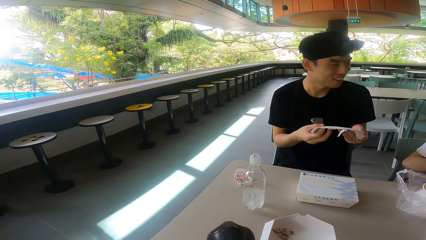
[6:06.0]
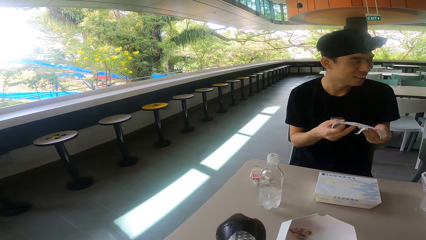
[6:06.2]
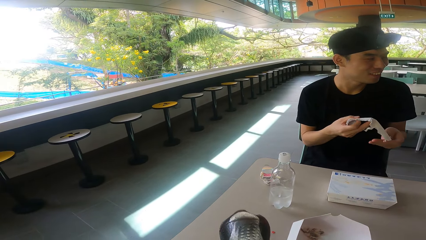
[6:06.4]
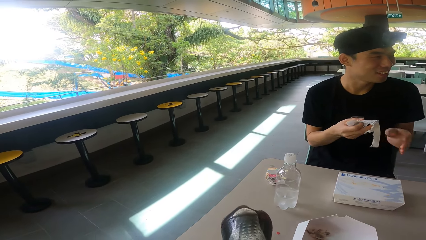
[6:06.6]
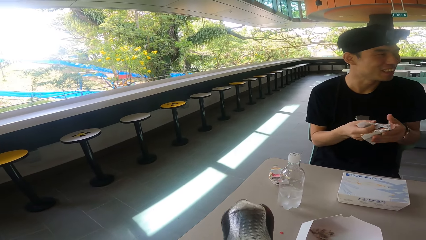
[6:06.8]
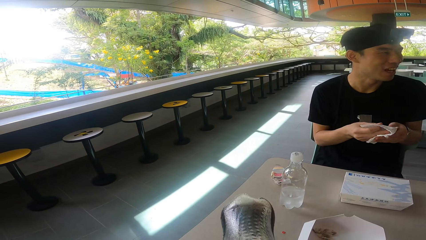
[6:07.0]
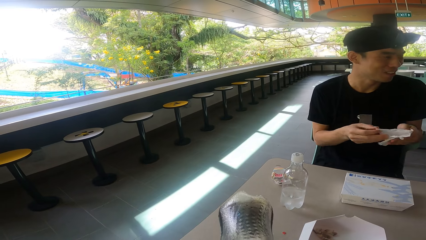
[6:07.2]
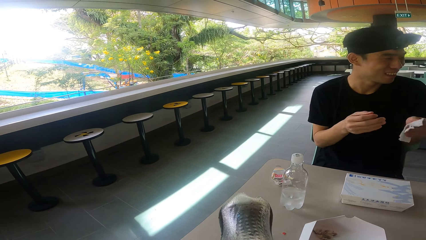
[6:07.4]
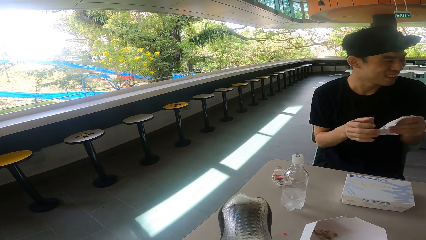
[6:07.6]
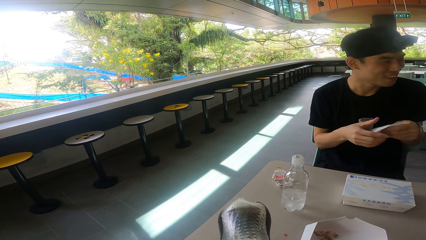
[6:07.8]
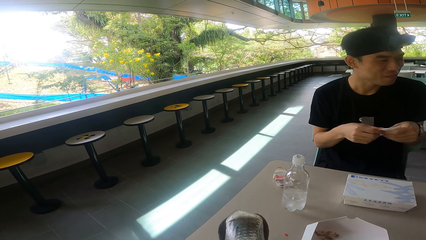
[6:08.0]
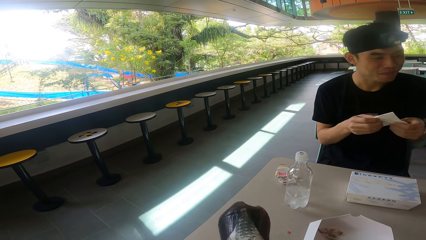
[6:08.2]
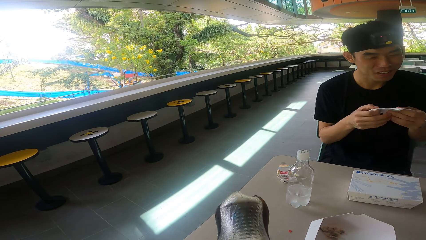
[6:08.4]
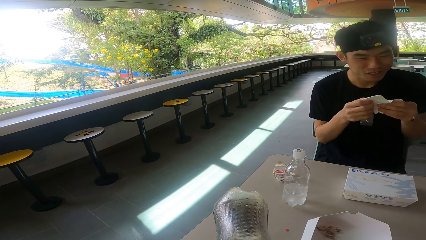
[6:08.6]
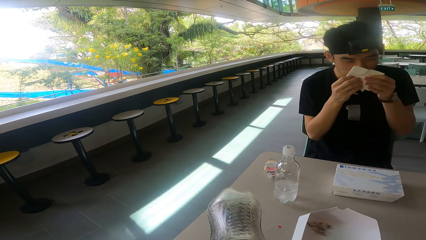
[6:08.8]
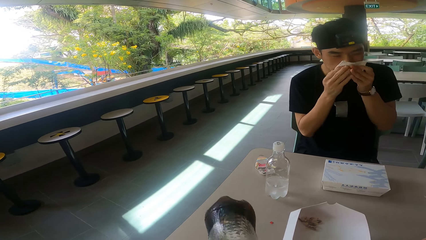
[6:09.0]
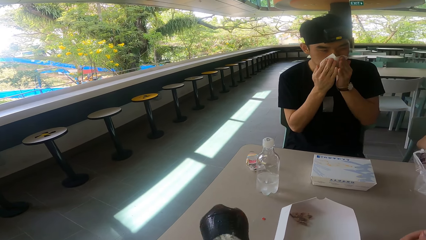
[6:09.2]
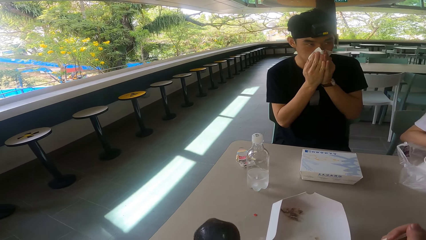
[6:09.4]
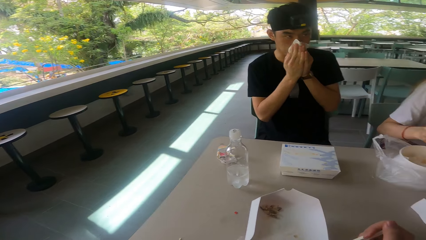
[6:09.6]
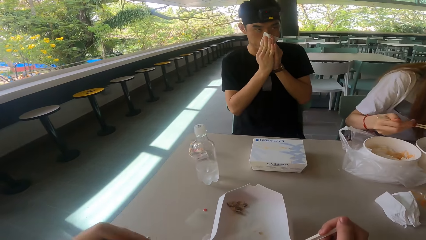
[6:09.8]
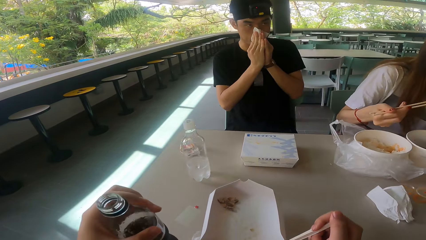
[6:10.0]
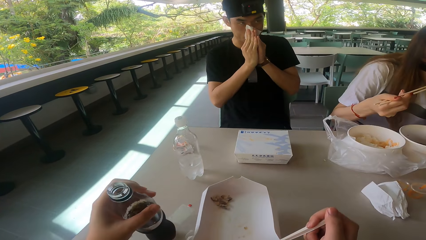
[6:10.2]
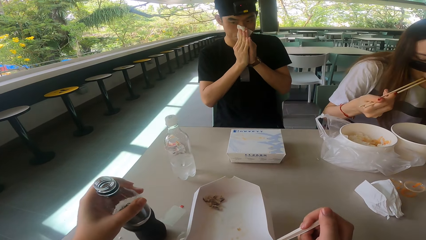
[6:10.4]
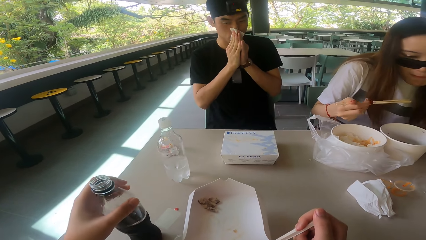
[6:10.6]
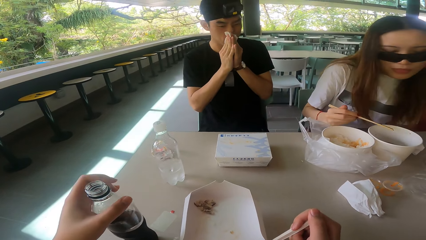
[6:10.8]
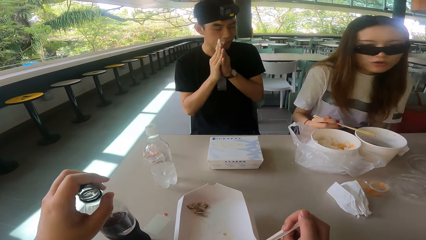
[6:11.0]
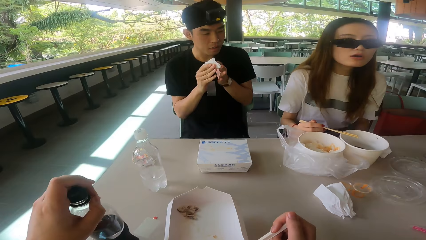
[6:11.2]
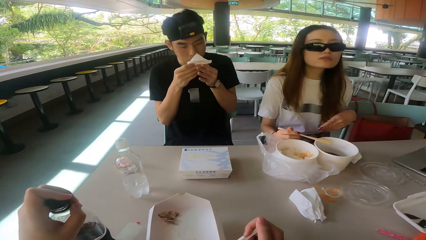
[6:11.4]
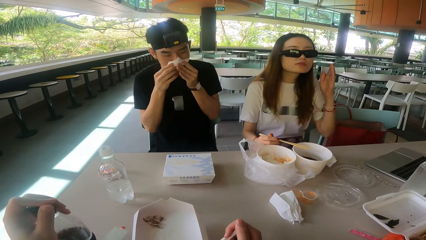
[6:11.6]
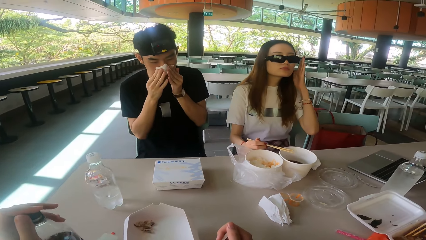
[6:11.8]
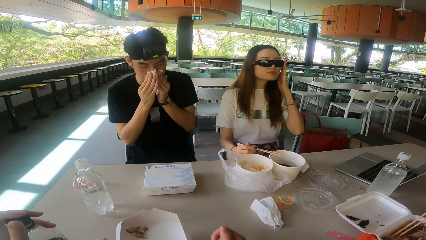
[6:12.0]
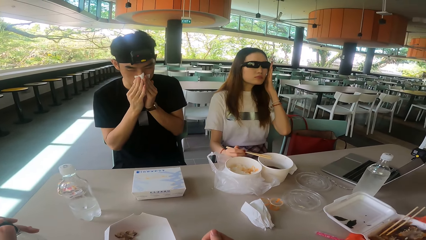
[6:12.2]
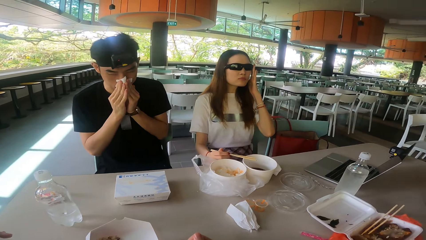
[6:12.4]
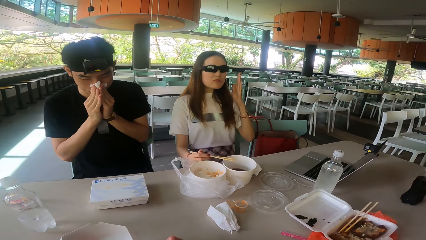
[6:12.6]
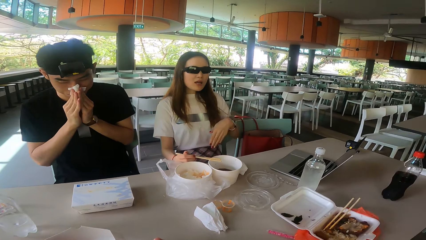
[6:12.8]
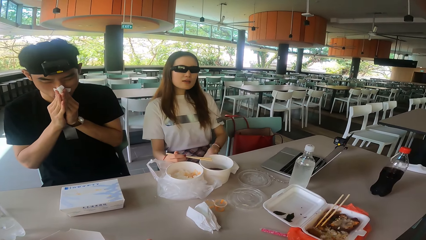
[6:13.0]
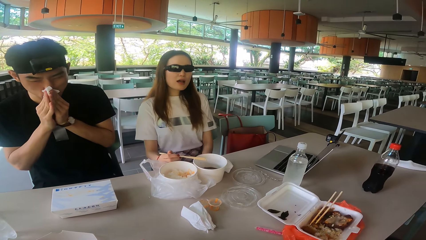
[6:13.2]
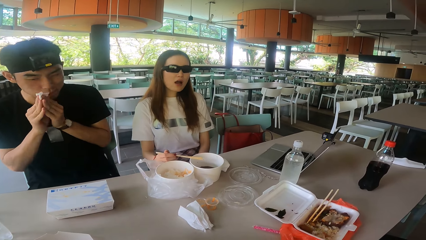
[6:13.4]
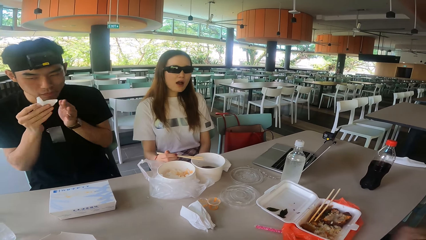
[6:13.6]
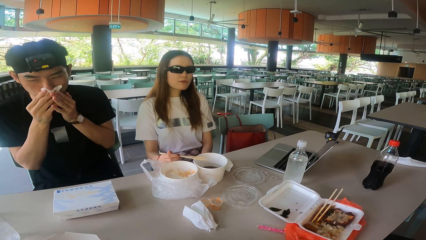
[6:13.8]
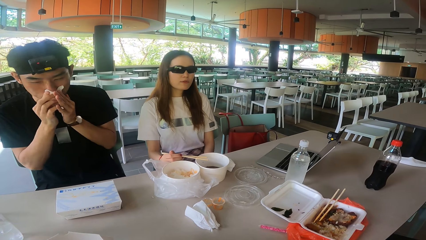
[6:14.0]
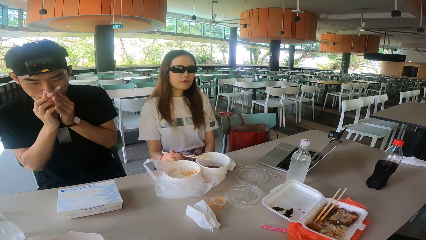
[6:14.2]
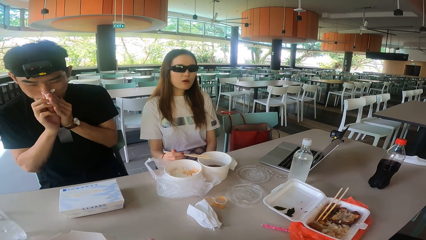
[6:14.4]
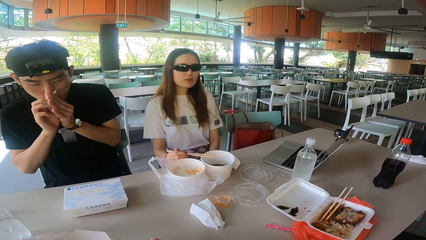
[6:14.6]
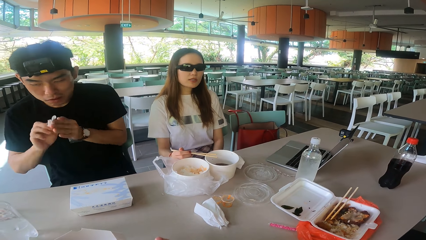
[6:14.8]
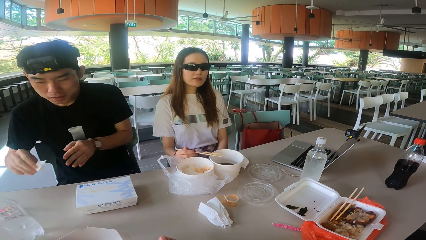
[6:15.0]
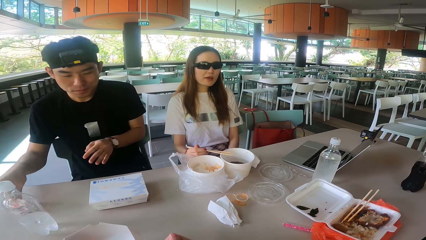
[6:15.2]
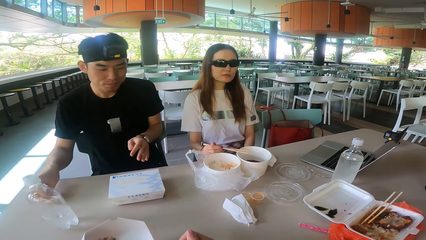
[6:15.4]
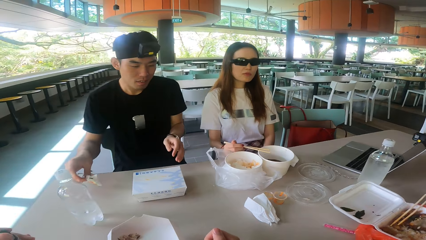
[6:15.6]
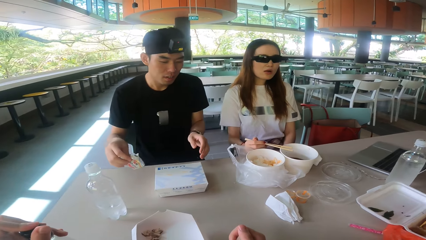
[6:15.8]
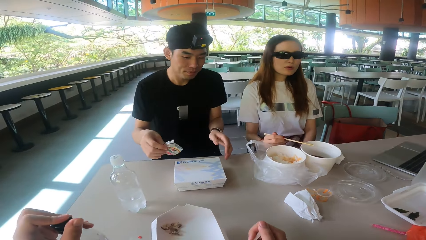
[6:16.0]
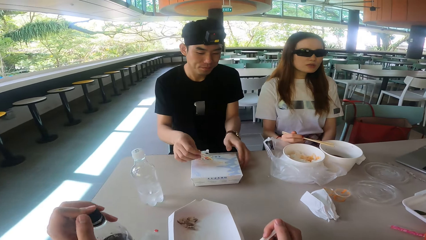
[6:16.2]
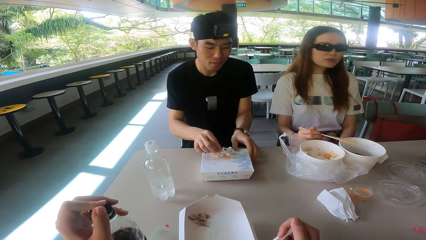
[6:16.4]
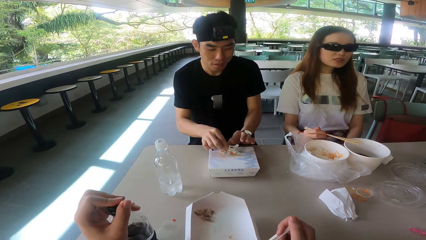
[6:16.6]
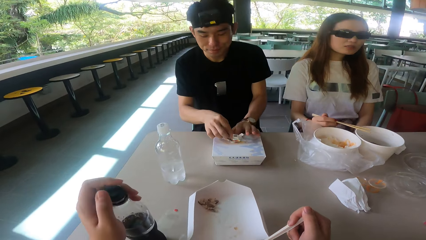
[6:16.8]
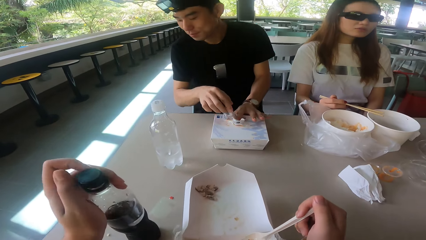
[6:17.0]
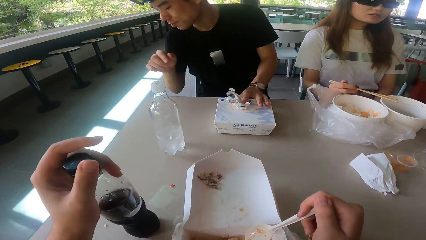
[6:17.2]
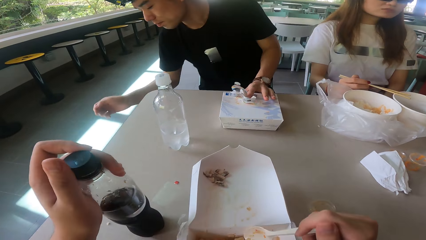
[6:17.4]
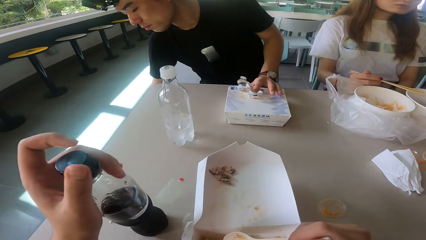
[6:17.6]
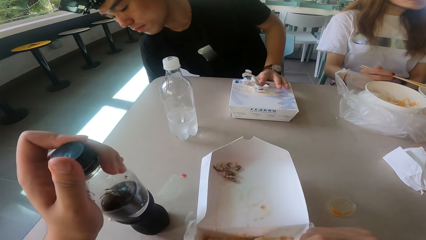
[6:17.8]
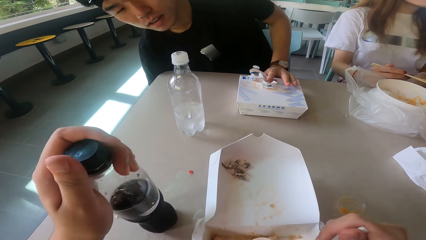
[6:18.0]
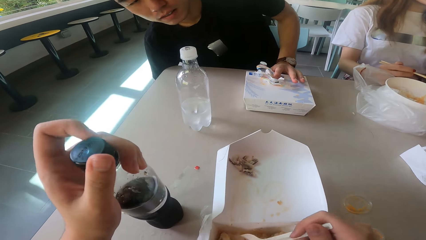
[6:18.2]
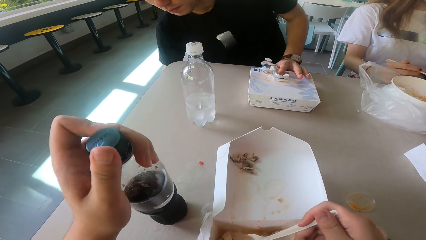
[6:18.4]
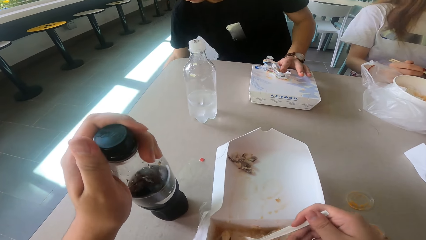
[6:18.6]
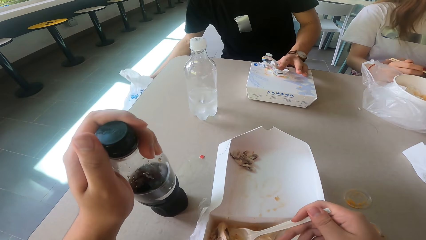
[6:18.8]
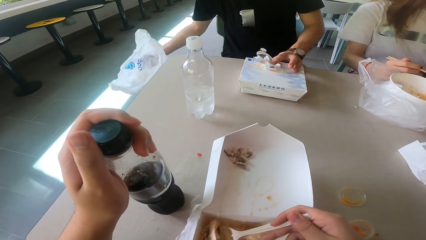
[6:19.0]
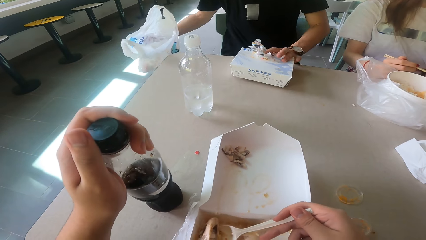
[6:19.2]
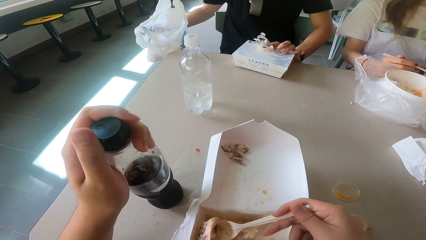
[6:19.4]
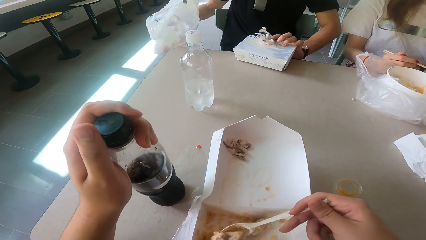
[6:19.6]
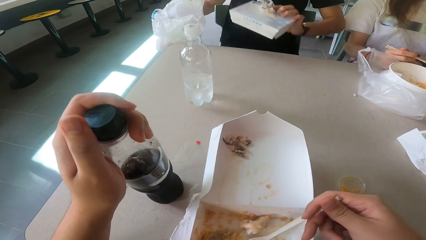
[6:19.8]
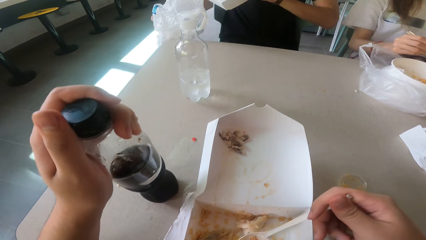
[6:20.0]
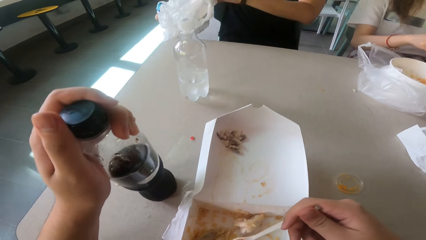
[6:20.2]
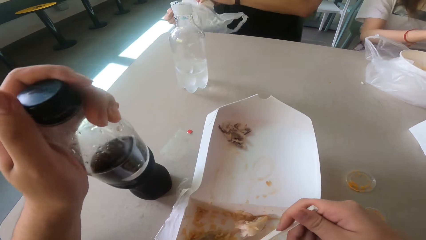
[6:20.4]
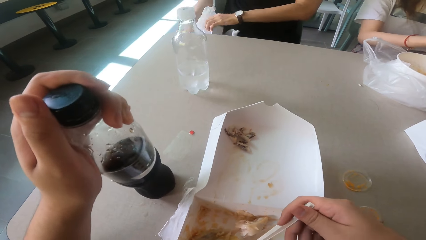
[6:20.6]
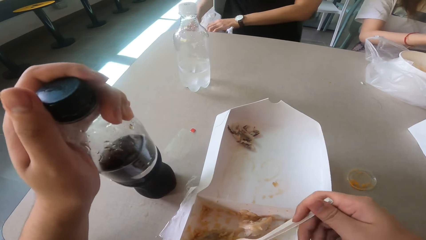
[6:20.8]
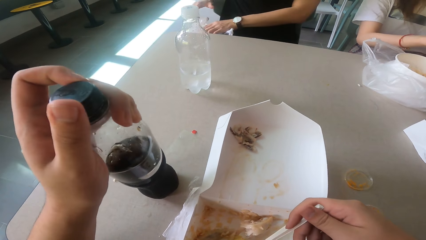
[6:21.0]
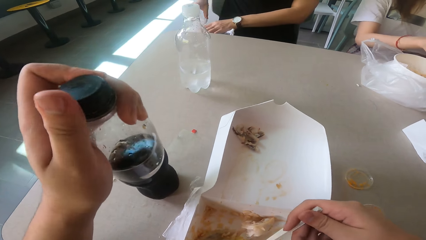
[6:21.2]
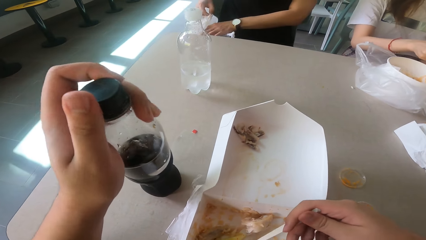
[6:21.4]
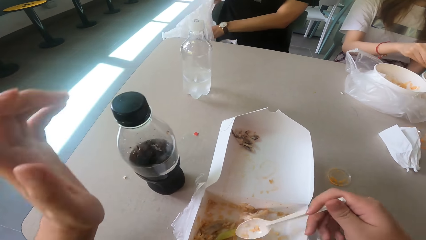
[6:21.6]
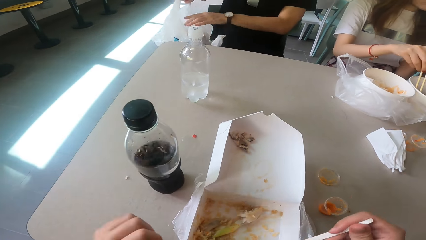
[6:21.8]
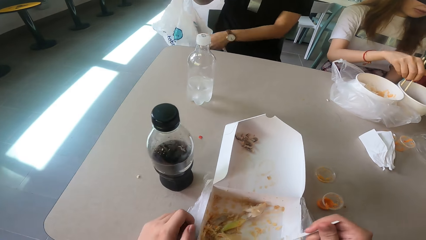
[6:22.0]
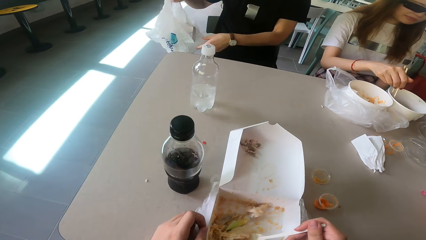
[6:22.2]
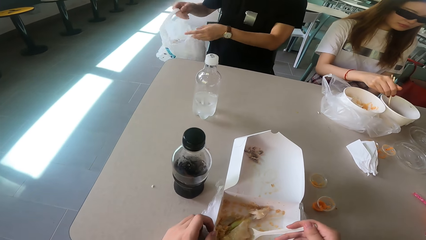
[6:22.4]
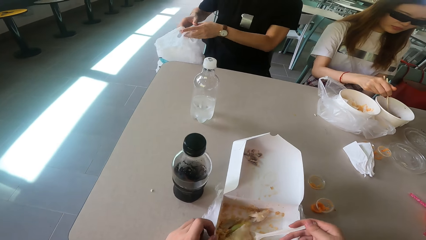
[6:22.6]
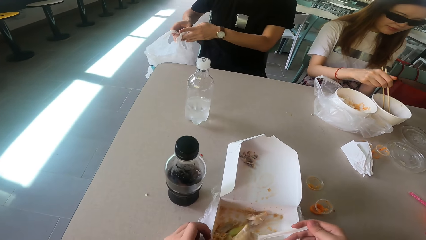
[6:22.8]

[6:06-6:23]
A man folds the serviette. The man wipes the mouth. The camera wearer drinks the soda. A woman eats the food. The camera wearer puts the bottle on the table. The man wipes the nose. The camera wearer closes the bottle top. The woman adjusts the glasses. The man drops the serviette. The camera wearer closes the bottle. The man bends. The camera wearer closes the bottle again. The man picks up the box. The camera wearer eats the food with a spoon. The man drops the box. The camera wearer scoops the food.
